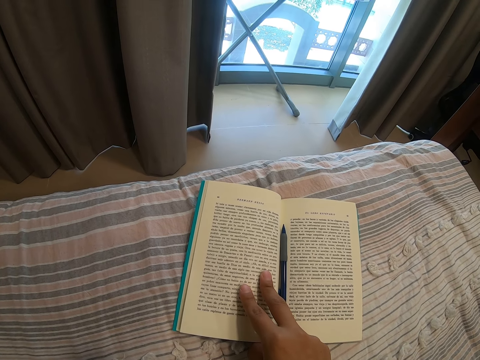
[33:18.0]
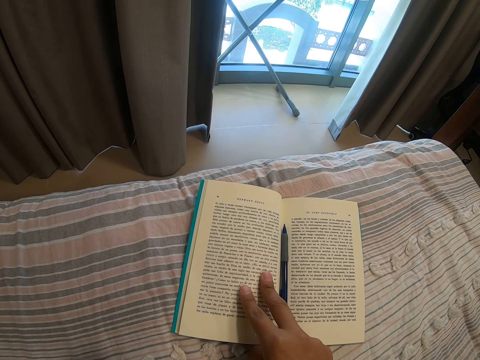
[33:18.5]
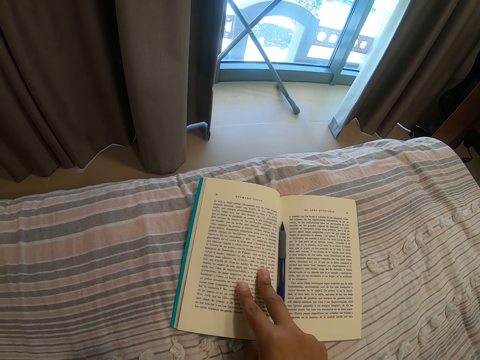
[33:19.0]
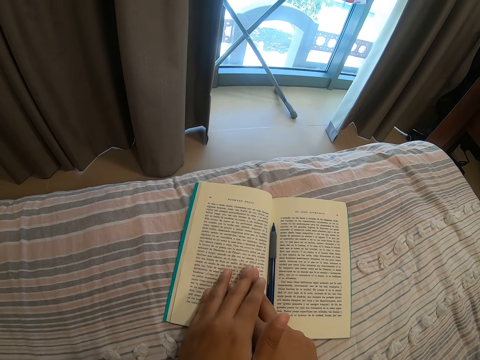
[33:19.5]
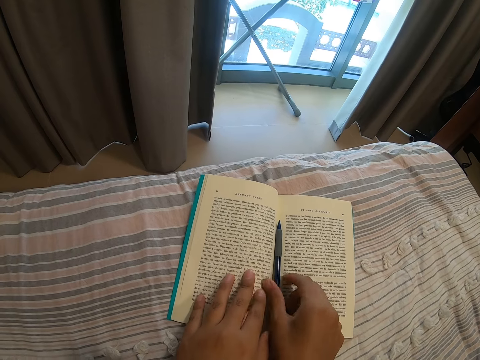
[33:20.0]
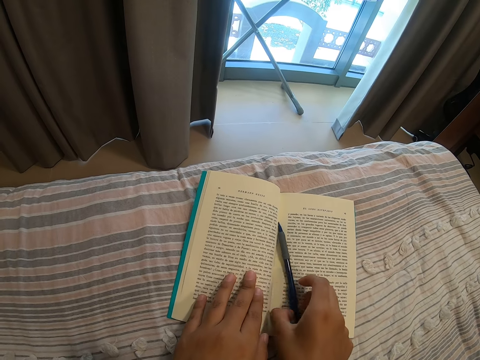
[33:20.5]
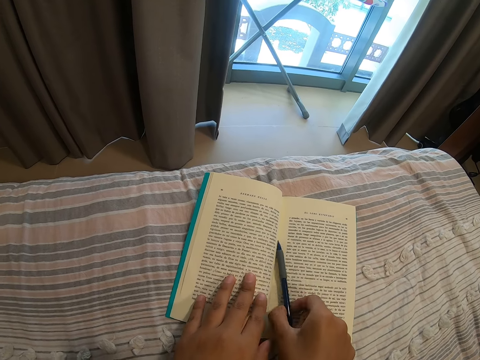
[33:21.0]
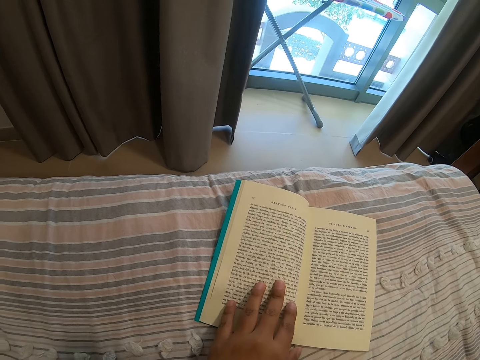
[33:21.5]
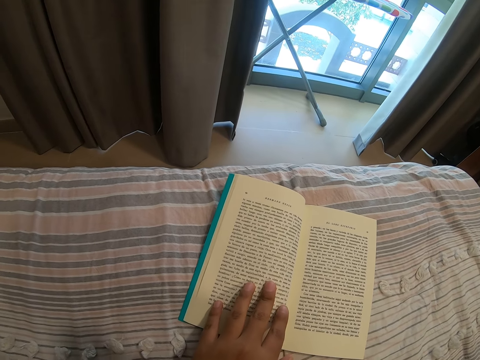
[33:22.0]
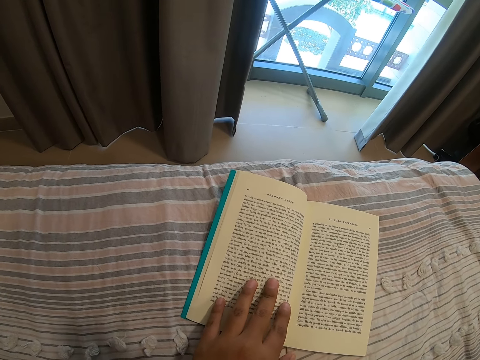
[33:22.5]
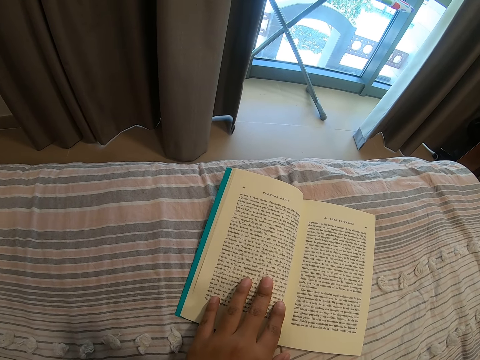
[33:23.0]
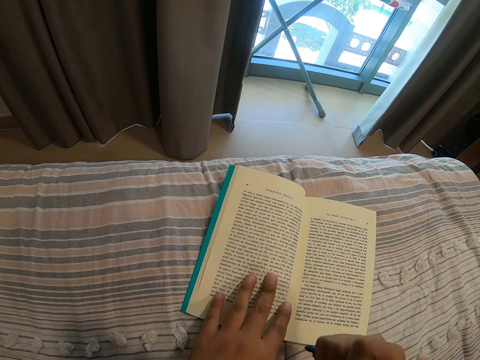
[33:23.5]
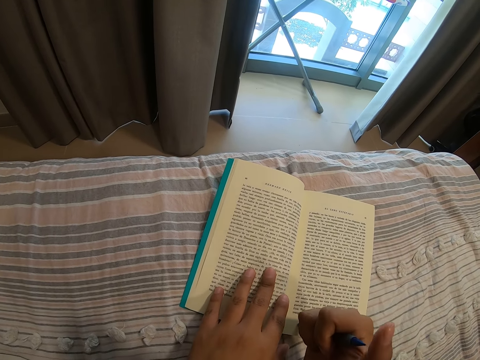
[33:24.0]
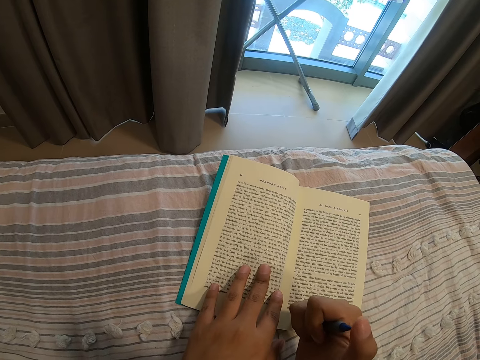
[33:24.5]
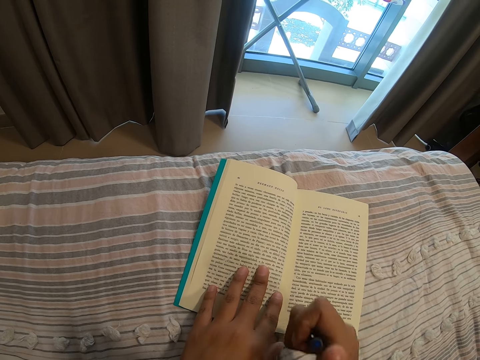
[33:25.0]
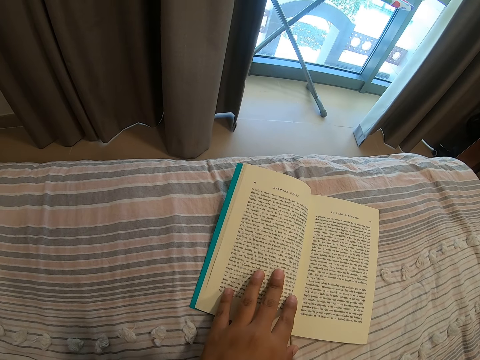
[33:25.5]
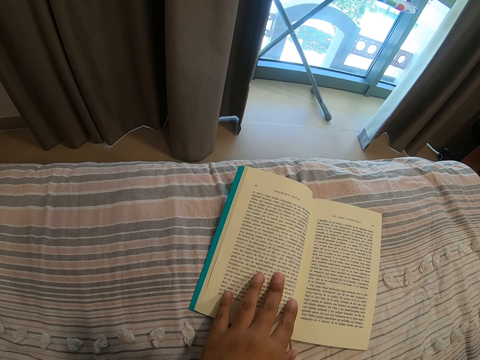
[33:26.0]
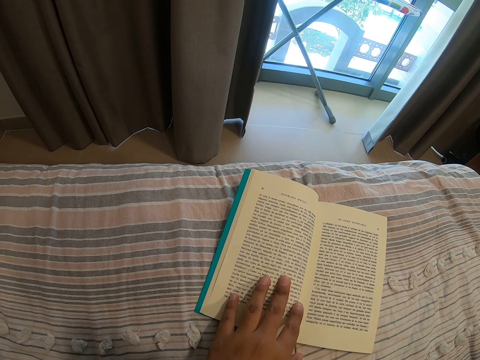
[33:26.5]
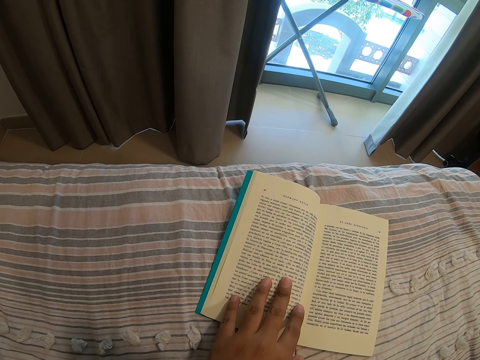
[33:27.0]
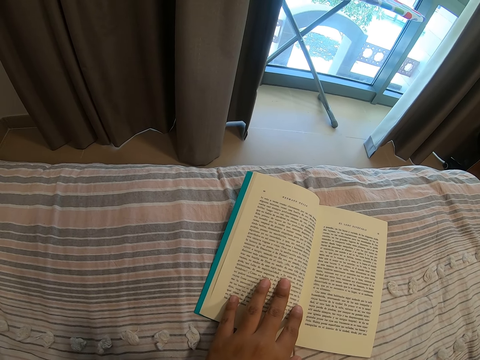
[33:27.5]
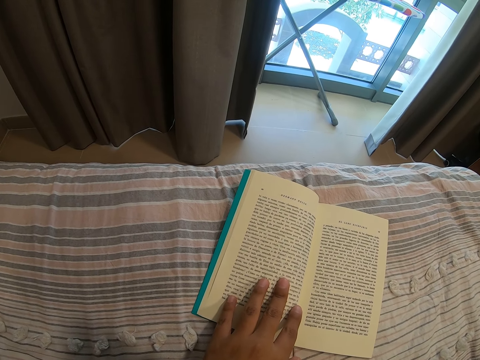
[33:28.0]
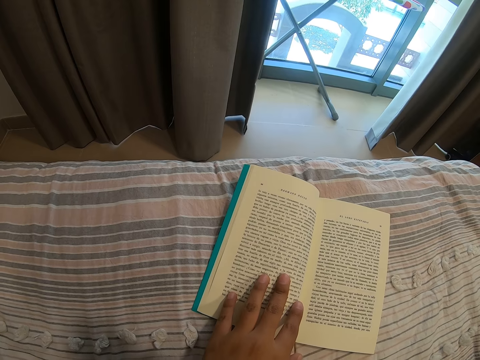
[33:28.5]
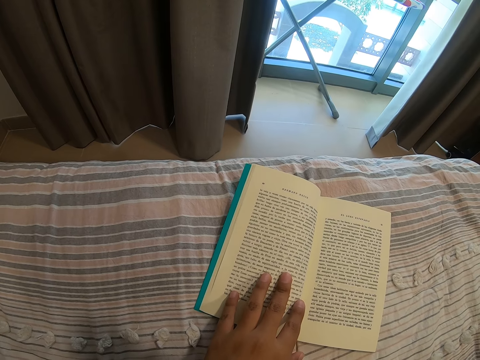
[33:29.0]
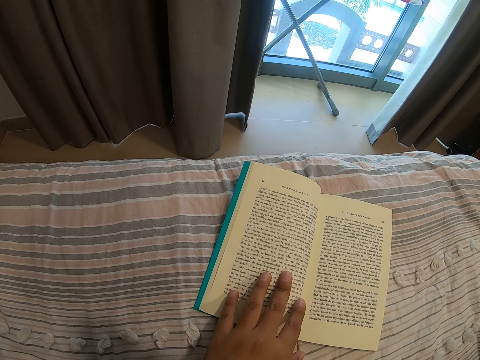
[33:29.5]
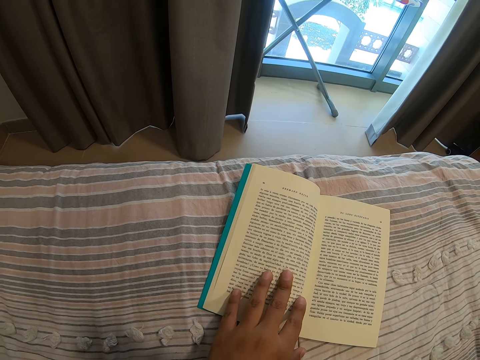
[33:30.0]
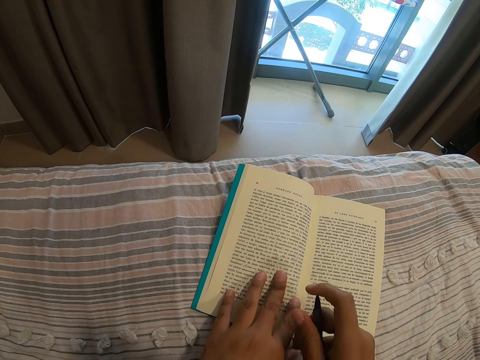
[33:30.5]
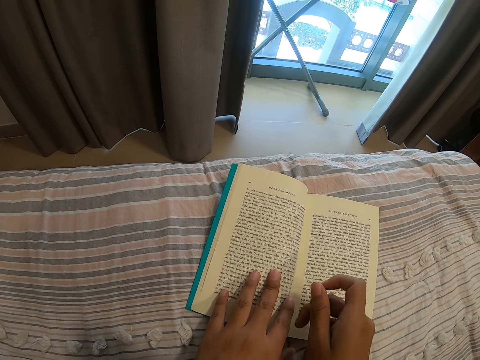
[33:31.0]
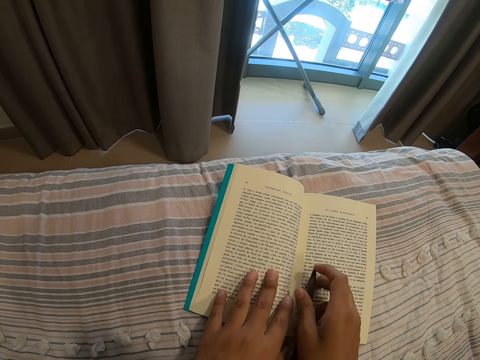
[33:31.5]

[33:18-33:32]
The camera wearer picks up the pen. They read the book.

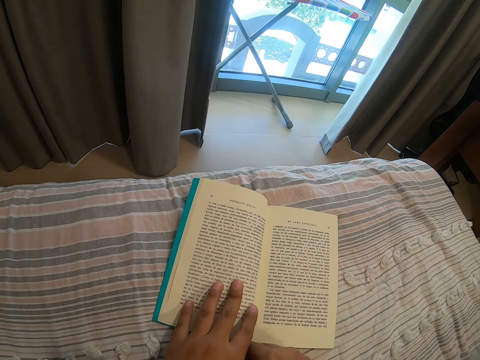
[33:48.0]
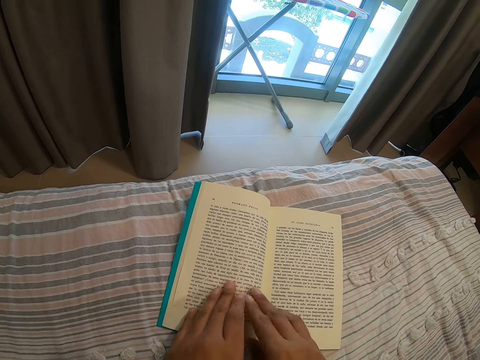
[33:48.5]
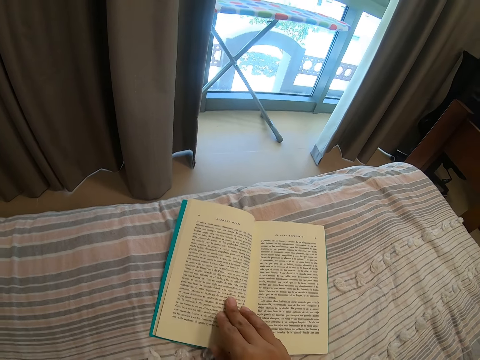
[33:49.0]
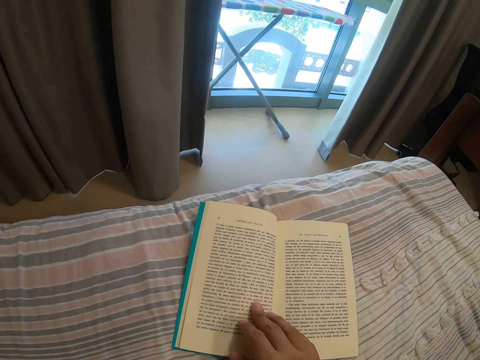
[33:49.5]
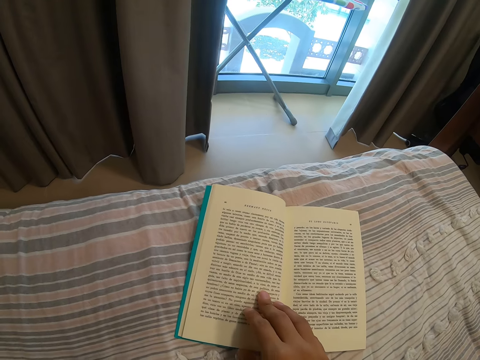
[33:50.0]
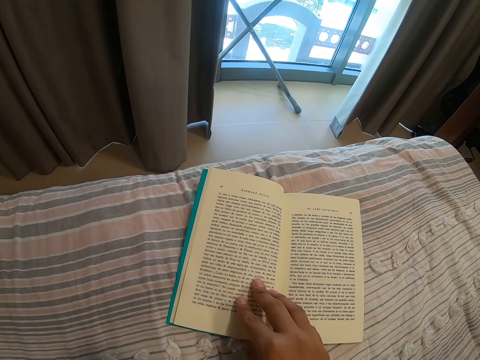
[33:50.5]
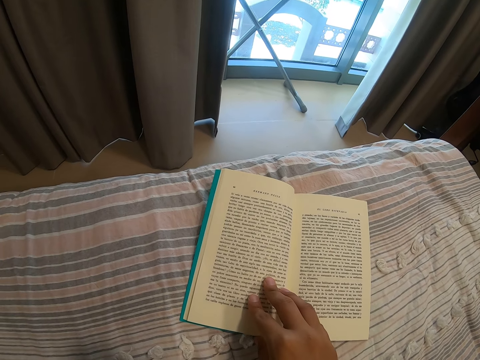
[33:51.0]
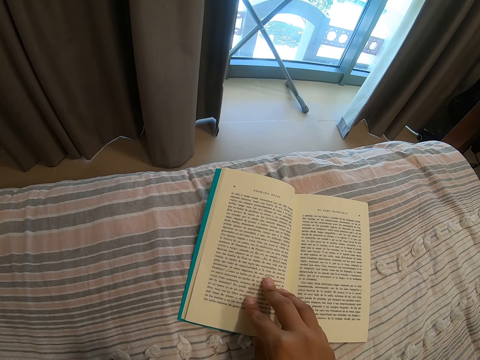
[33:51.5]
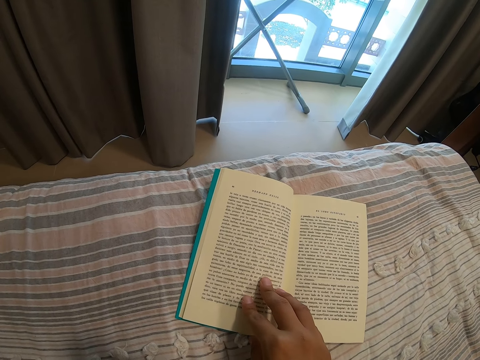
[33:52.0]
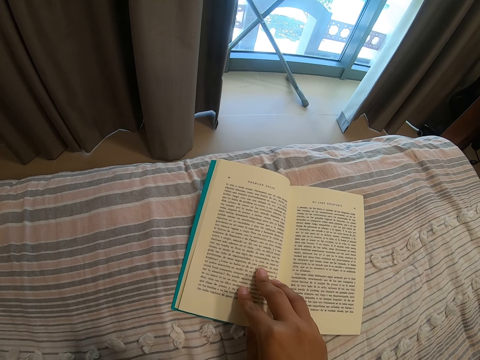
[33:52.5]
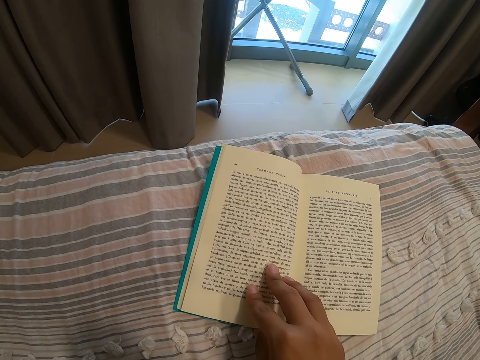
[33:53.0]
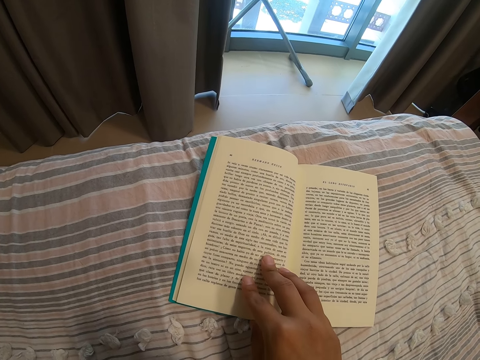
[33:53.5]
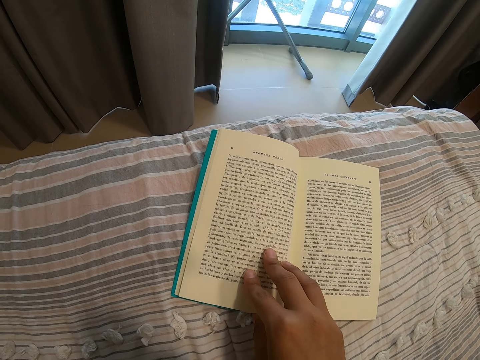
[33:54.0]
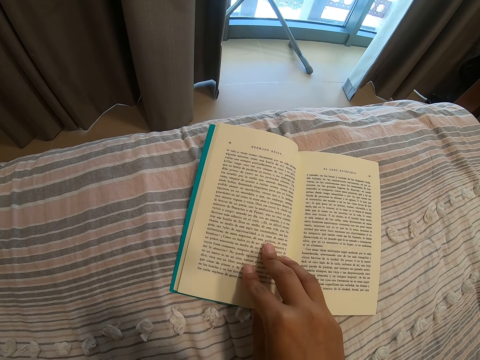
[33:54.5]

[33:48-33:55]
The camera wearer moves her left hand.

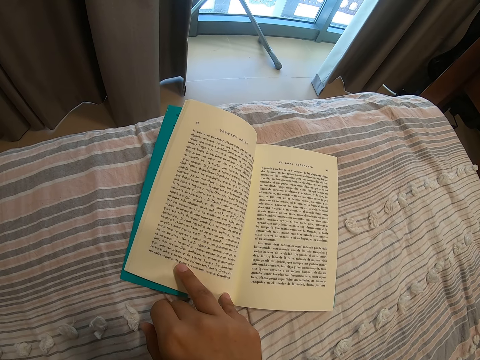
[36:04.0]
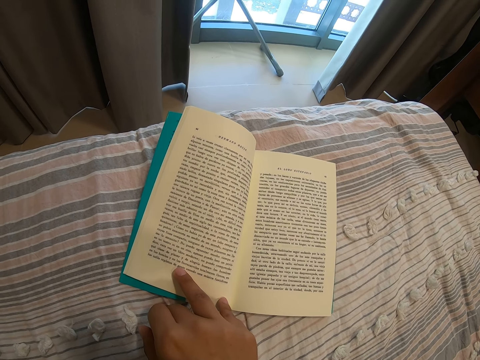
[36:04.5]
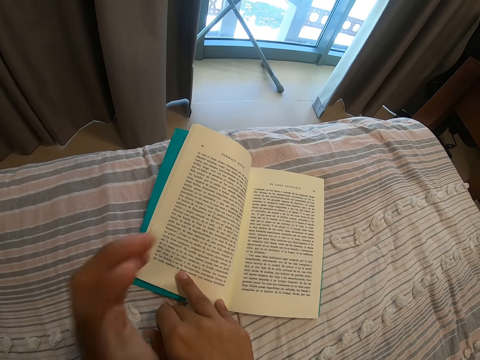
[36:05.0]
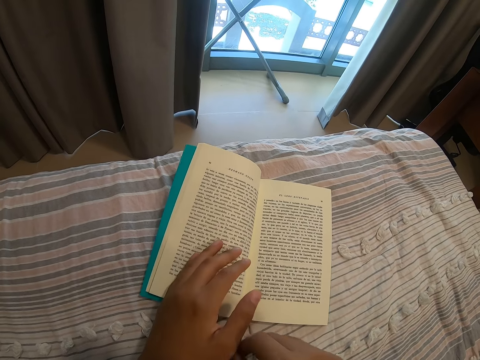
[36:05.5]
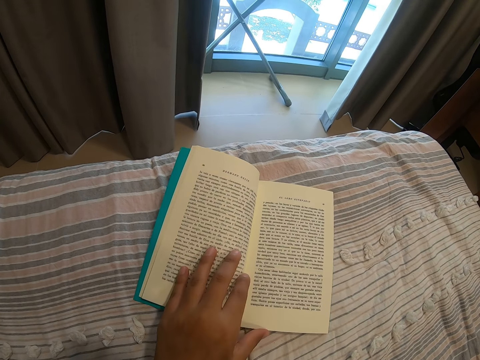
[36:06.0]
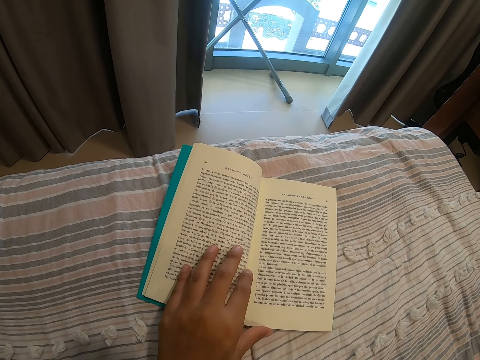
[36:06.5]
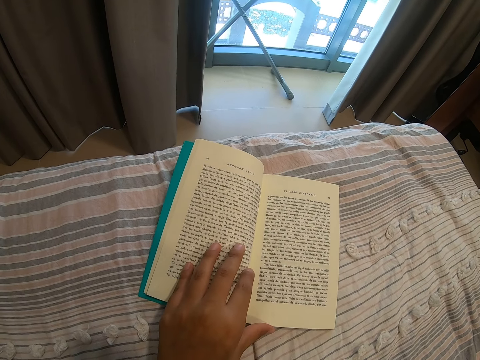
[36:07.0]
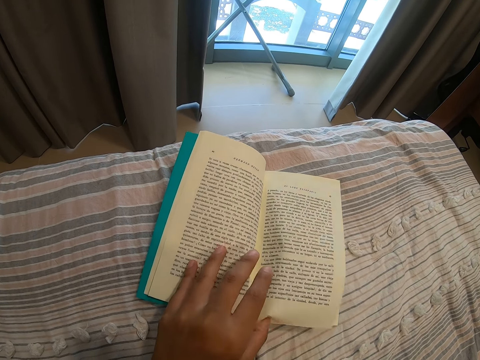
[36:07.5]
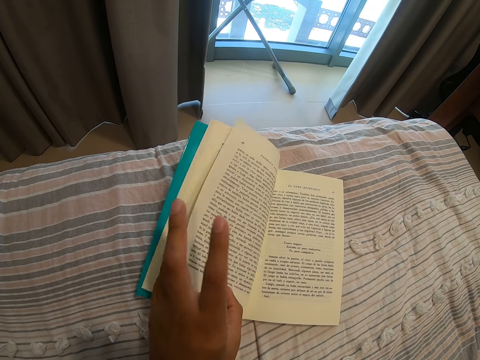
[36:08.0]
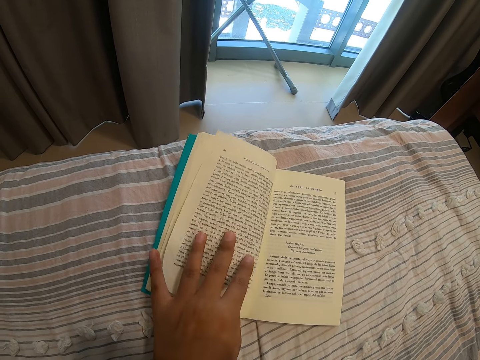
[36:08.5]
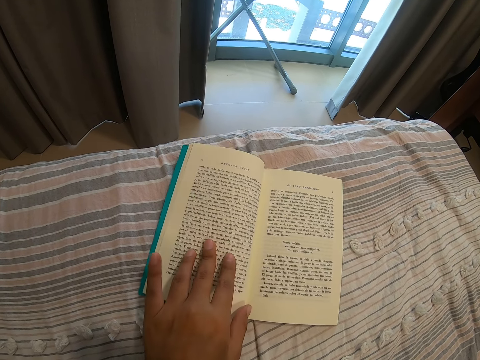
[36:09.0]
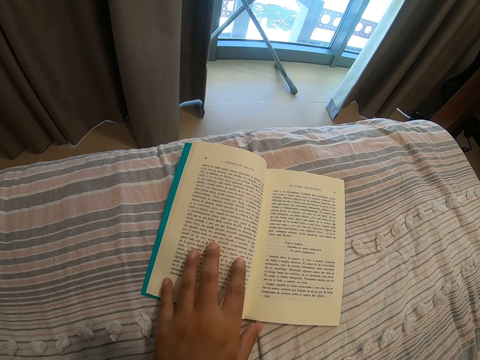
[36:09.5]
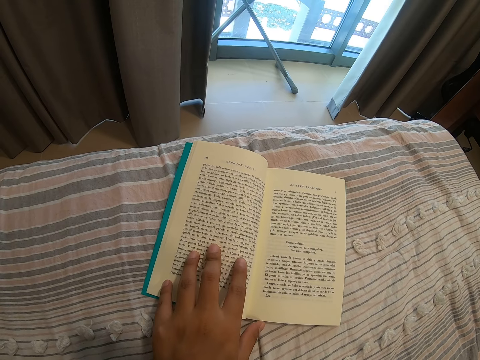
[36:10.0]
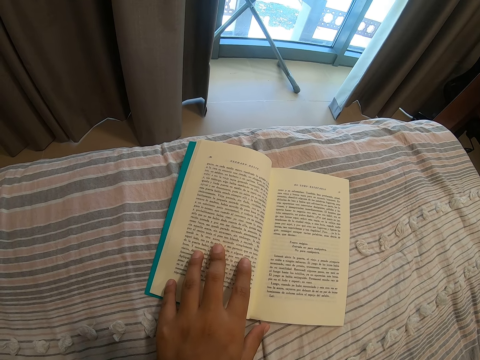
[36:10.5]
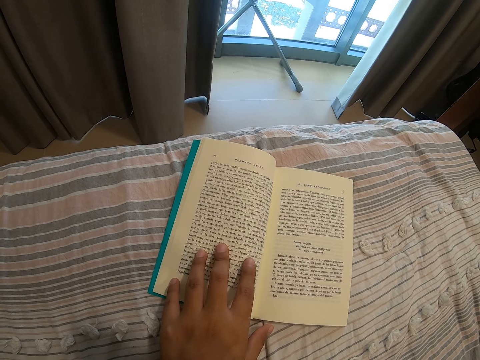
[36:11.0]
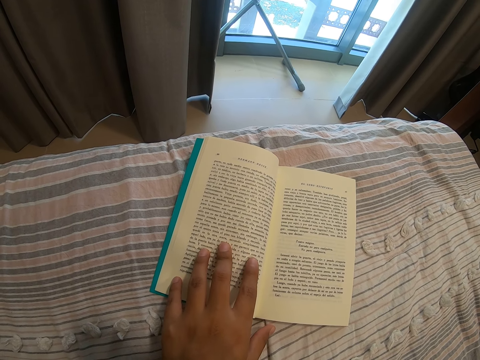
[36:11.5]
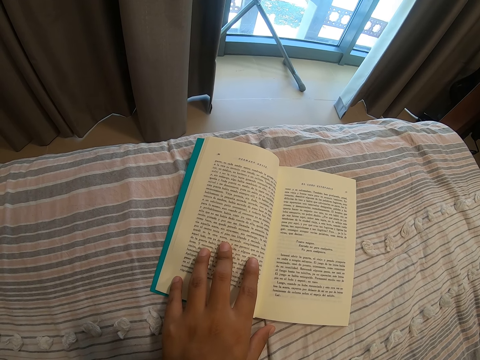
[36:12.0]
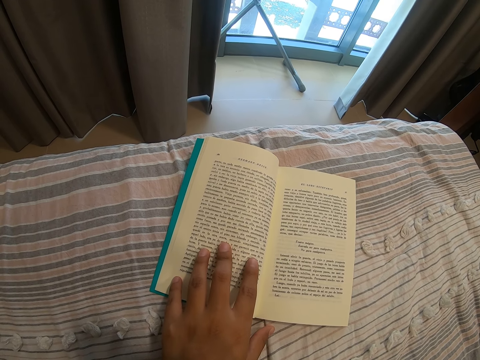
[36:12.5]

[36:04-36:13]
The camera wearer moves his hands. He flips the page.
